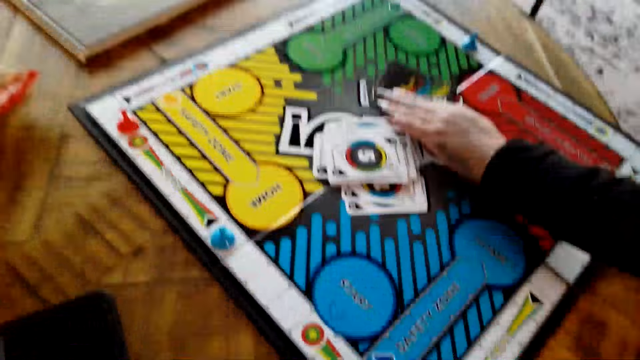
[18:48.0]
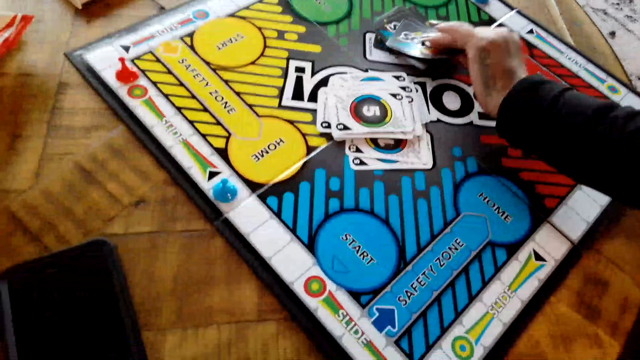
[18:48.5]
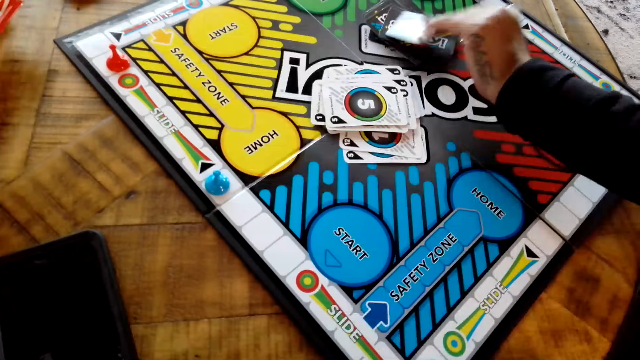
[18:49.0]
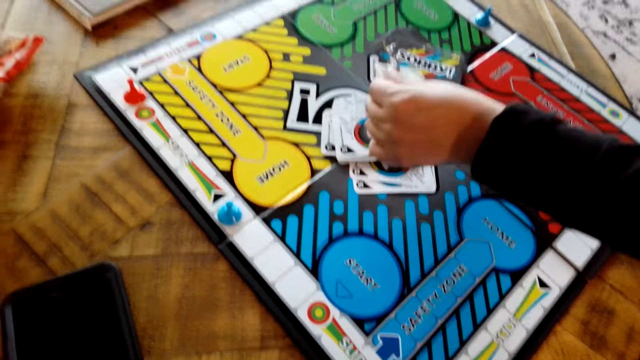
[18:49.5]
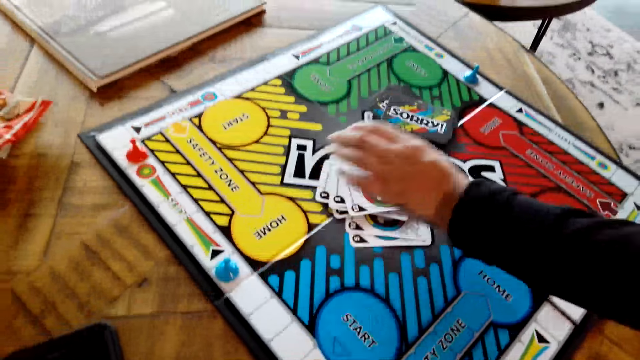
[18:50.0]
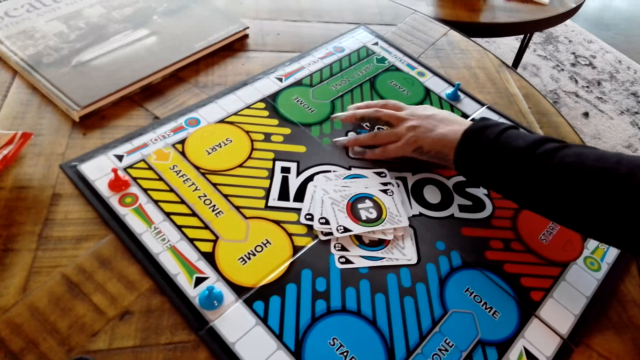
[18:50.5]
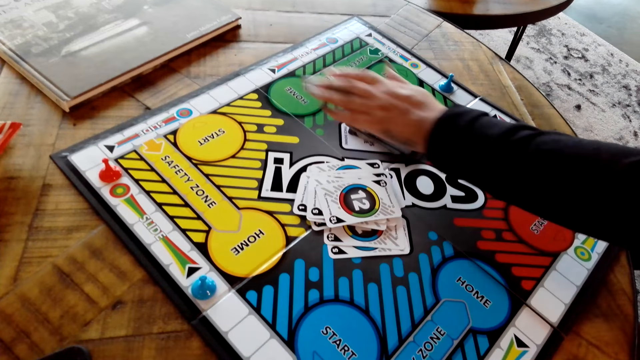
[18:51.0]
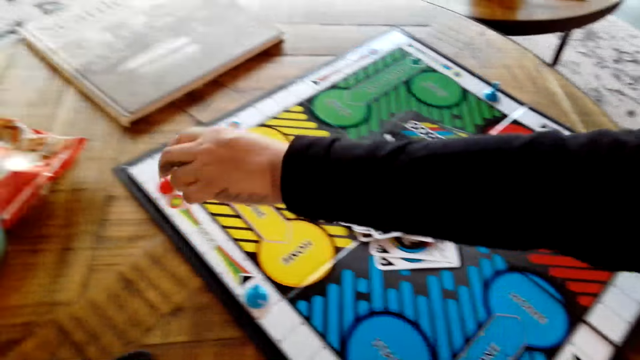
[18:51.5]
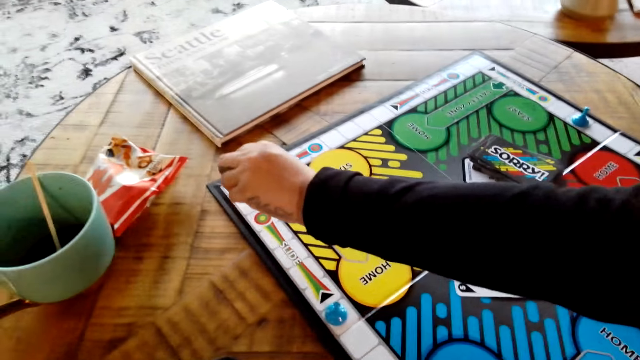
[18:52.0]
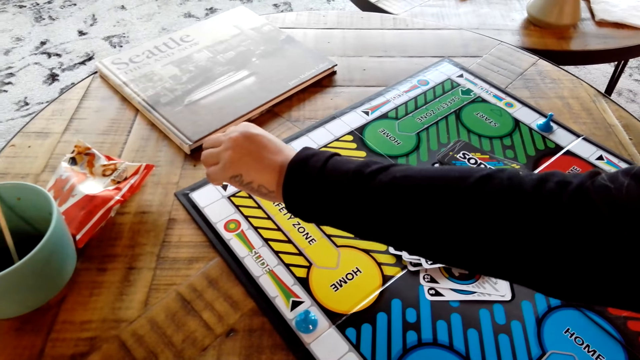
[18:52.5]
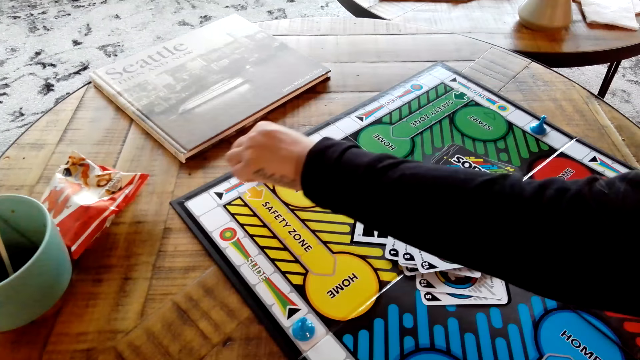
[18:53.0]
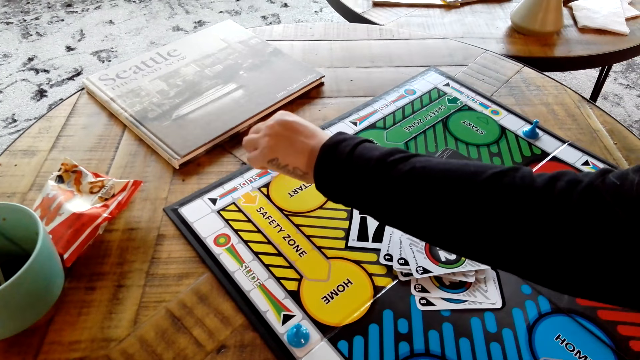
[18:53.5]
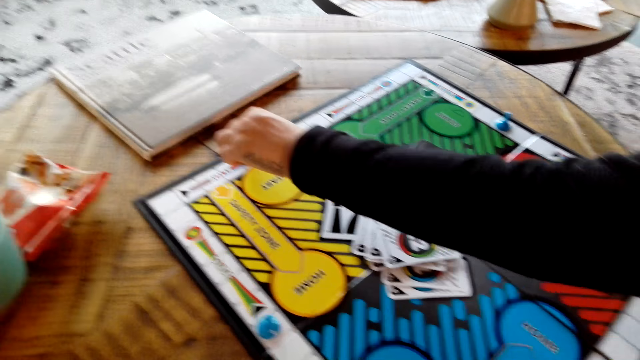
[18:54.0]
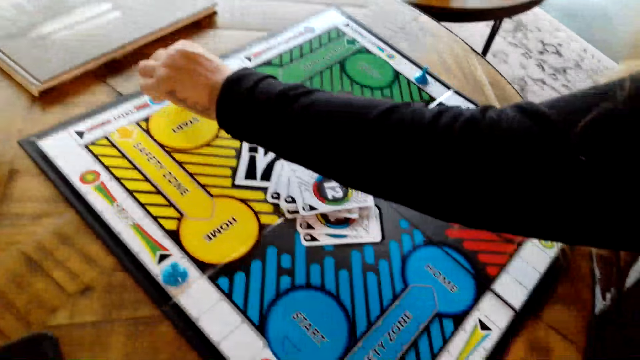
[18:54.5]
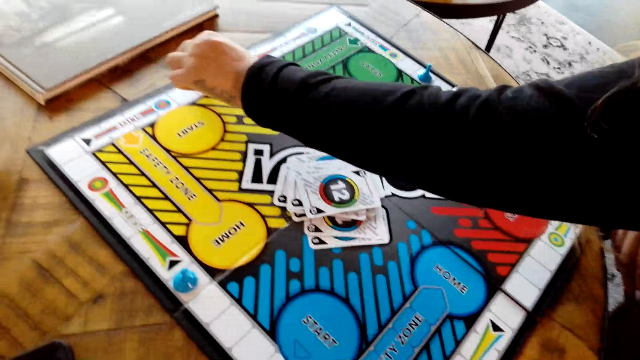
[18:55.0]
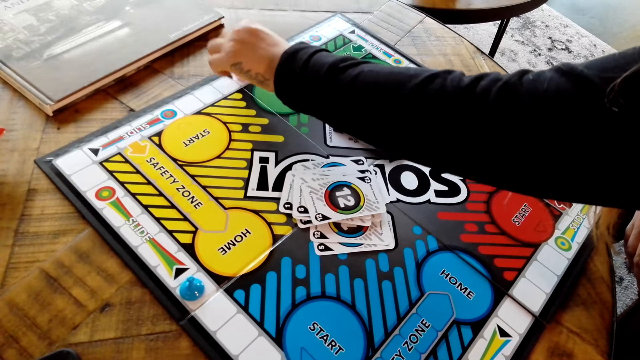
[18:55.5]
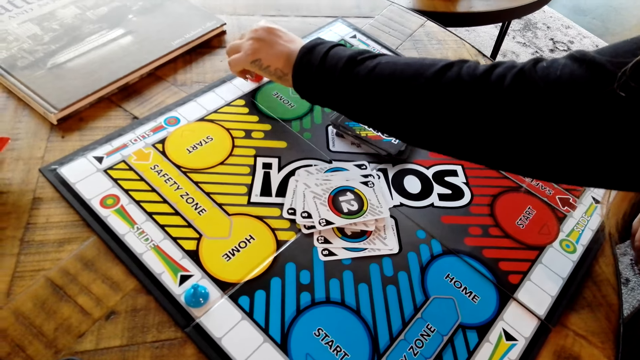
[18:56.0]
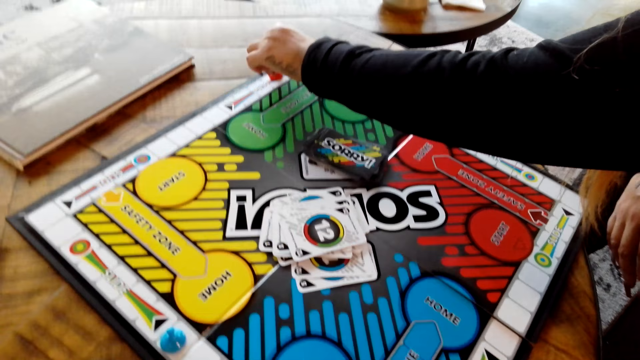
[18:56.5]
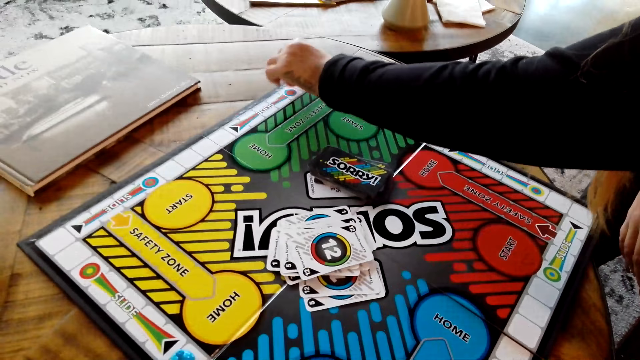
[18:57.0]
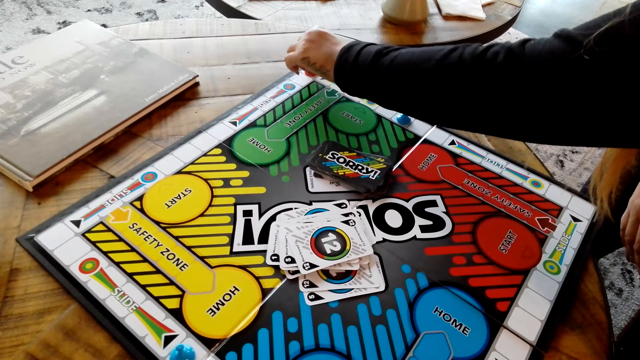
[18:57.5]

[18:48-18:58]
A lady picks up the board game card with her left hand. She puts the board game card on the table. The lady plays the Sorry game on the board. She moves the board game chips on the table.

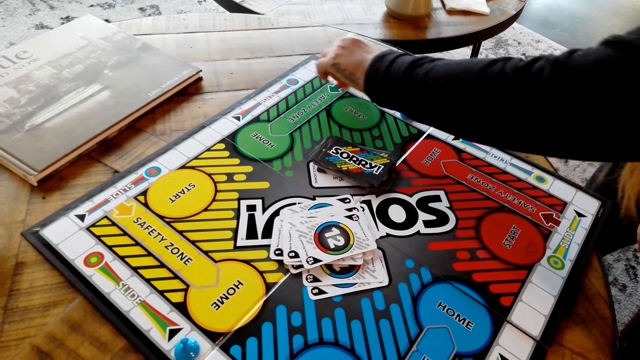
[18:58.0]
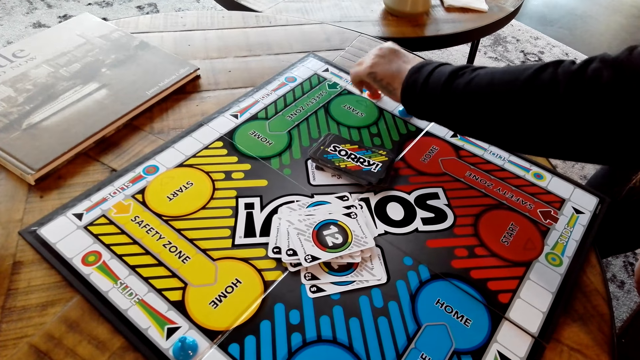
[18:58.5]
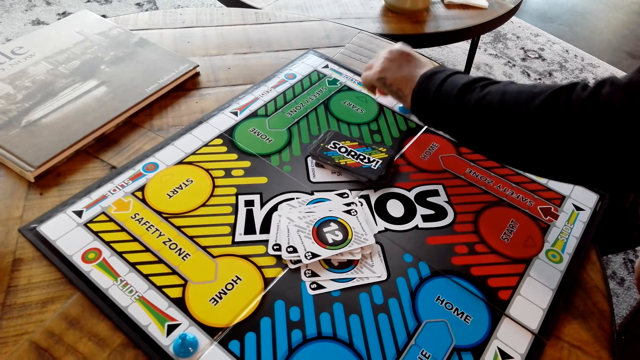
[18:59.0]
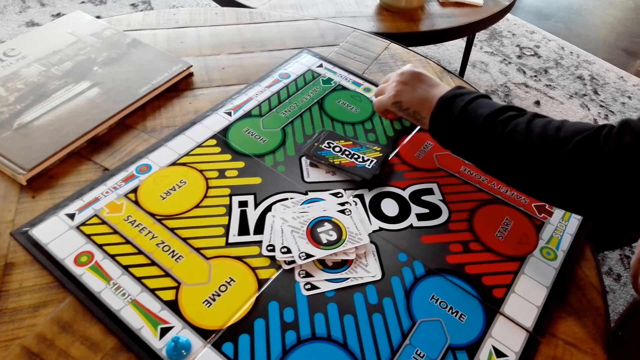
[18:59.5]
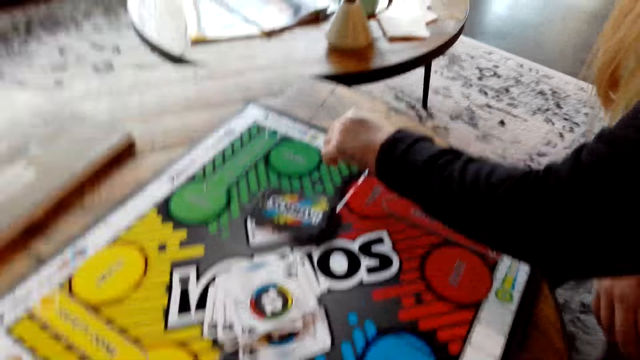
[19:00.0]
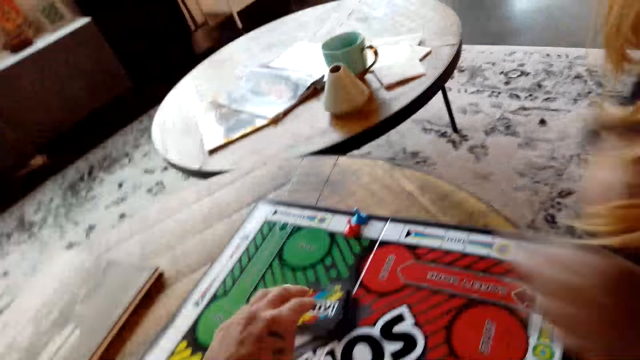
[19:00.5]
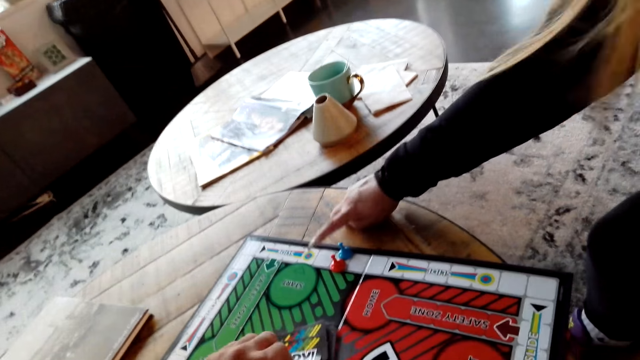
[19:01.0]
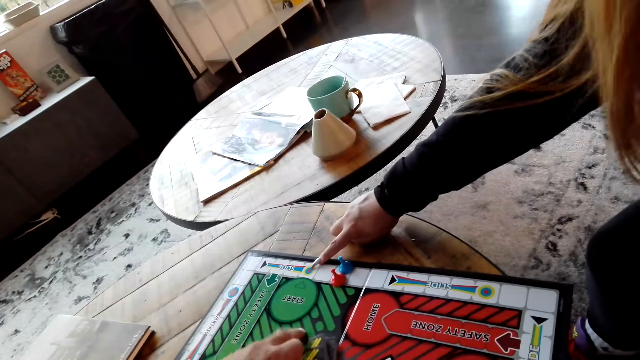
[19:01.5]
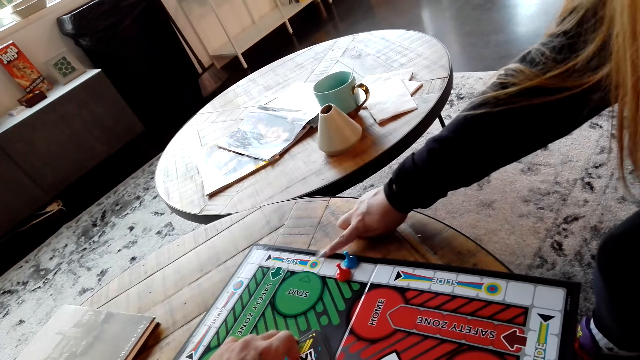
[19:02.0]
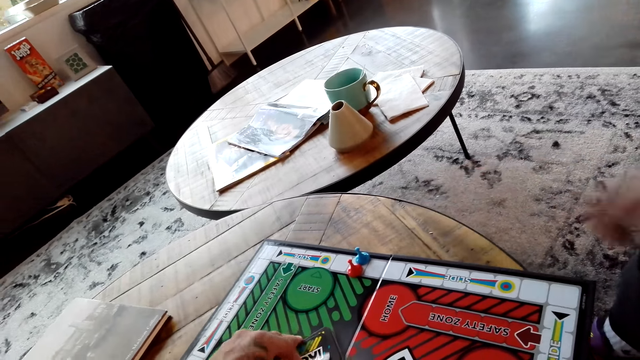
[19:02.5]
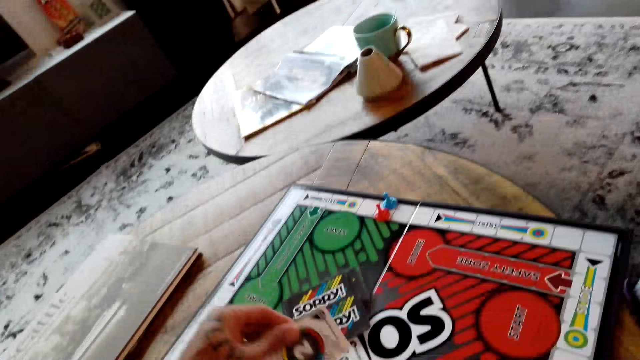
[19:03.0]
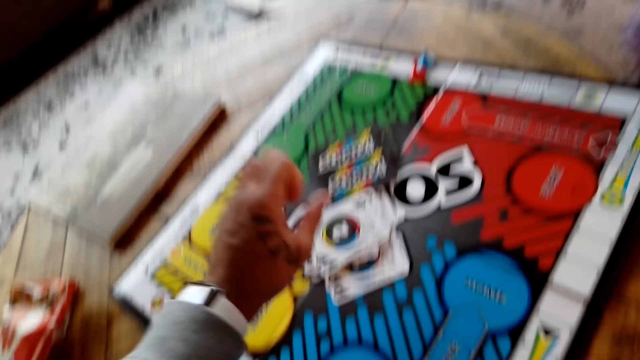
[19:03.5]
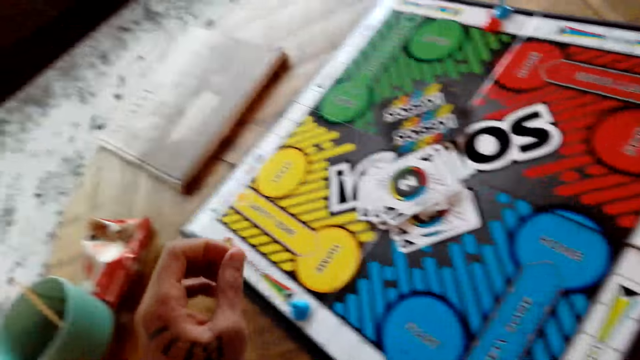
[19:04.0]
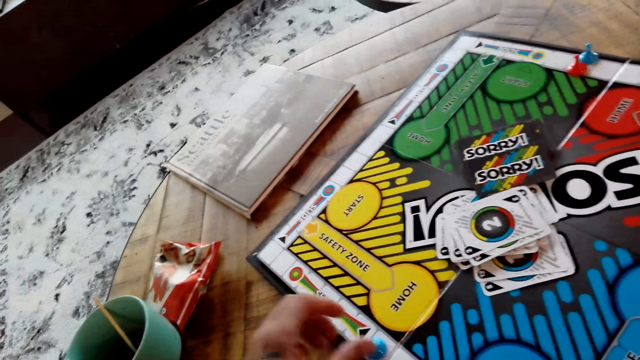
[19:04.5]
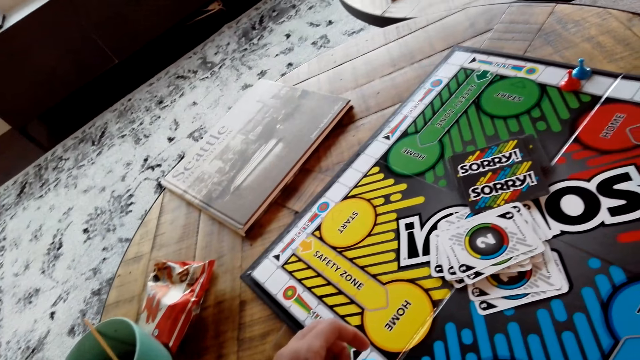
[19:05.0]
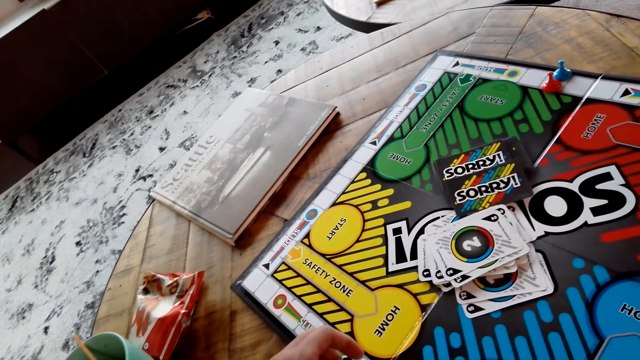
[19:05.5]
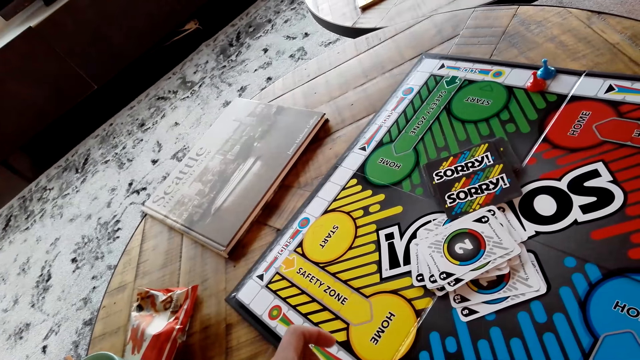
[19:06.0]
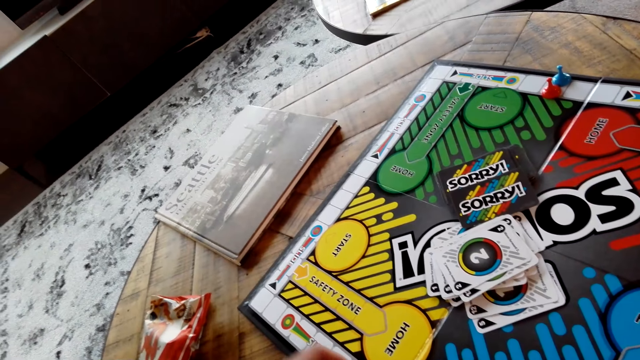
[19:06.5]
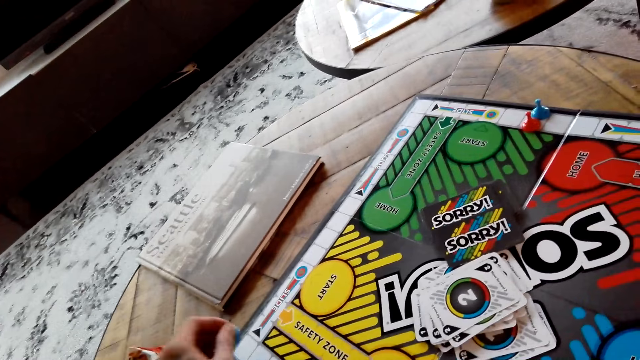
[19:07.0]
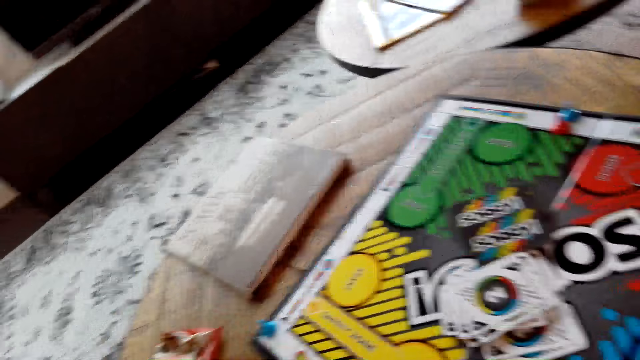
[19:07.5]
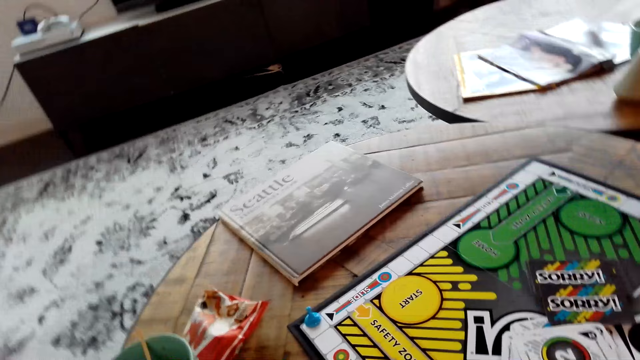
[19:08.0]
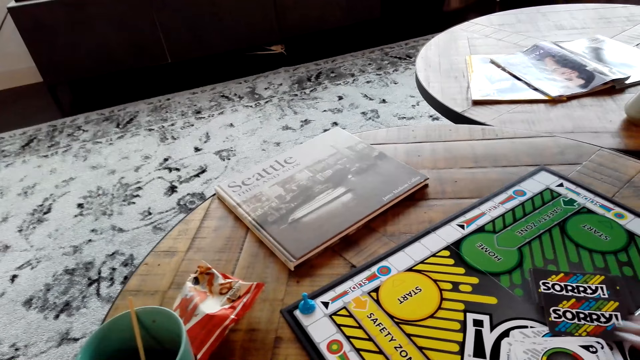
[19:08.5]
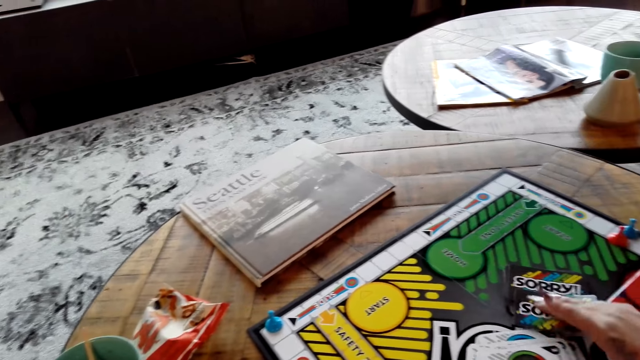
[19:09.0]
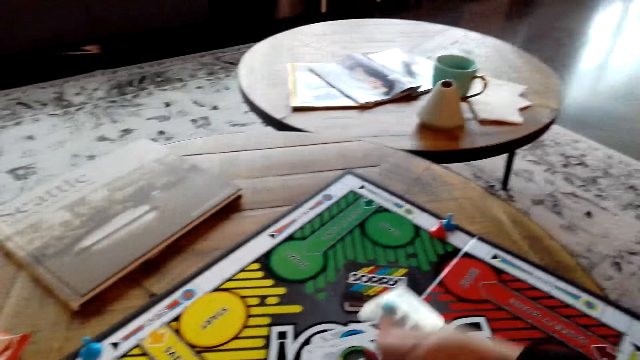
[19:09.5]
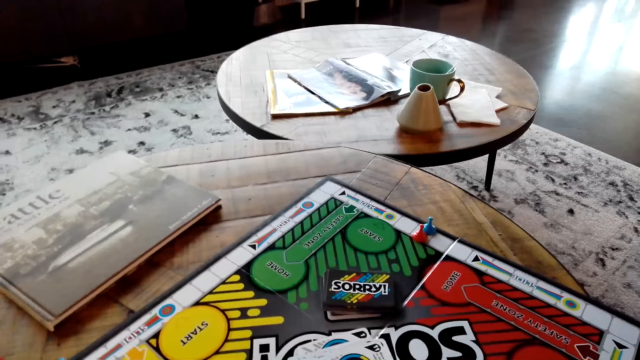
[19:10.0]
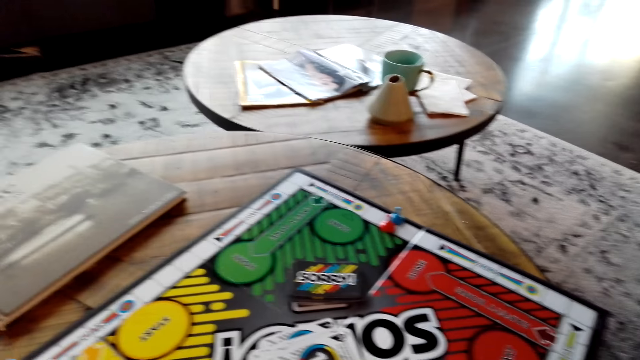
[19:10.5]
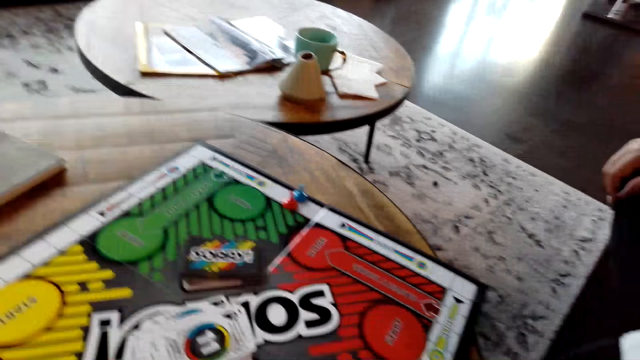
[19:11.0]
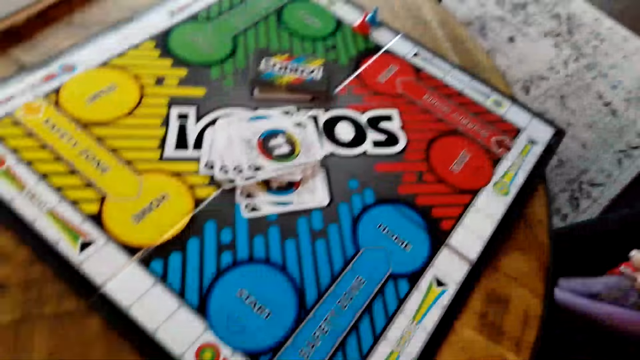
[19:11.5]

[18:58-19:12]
The camera wearer picks up the board game card with his left hand. A lady points at the table with her right hand. The camera wearer puts the board game card on the table. He plays the Sorry game with the lady. The lady picks up the board game card from the table.
